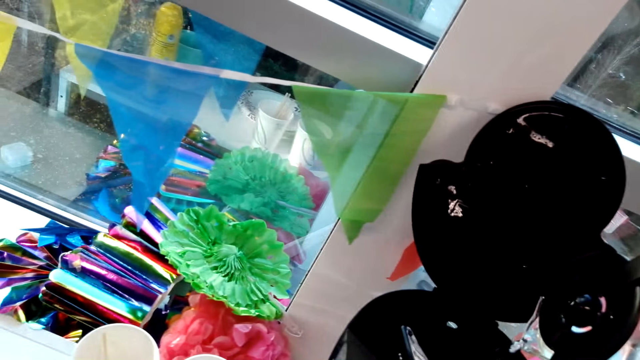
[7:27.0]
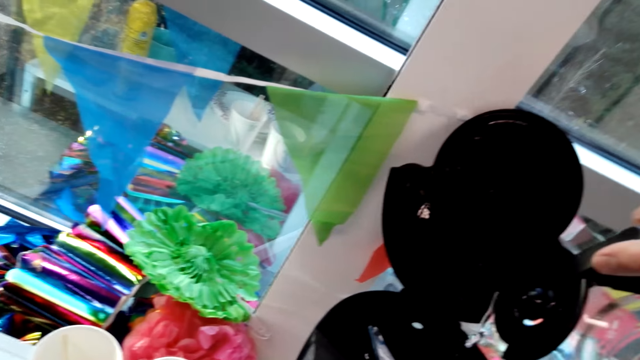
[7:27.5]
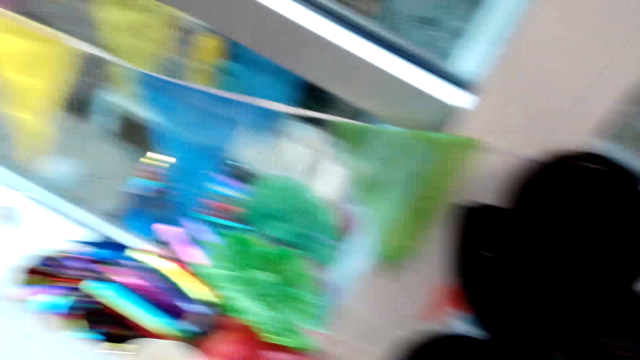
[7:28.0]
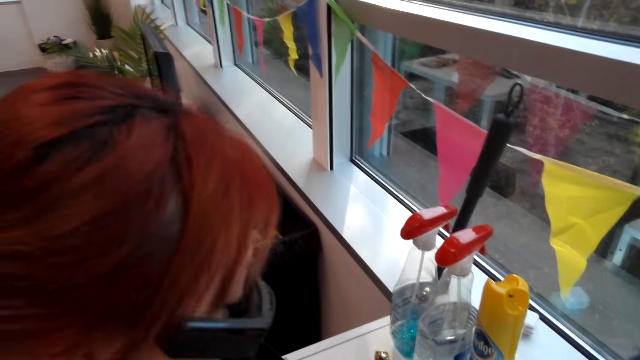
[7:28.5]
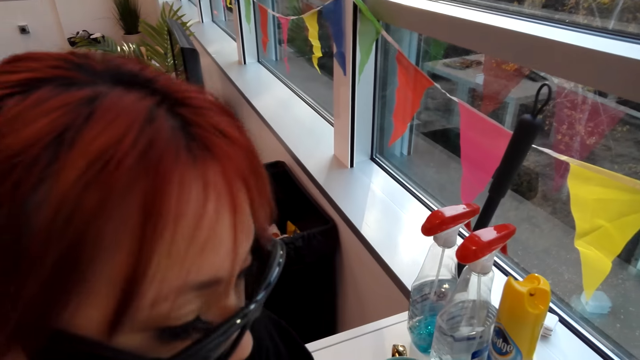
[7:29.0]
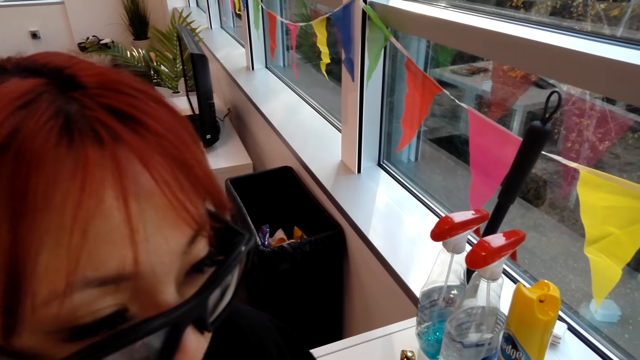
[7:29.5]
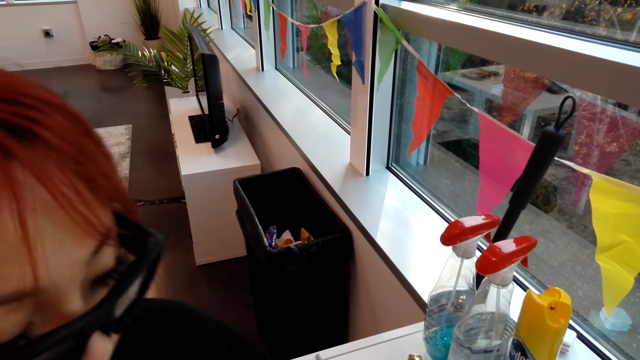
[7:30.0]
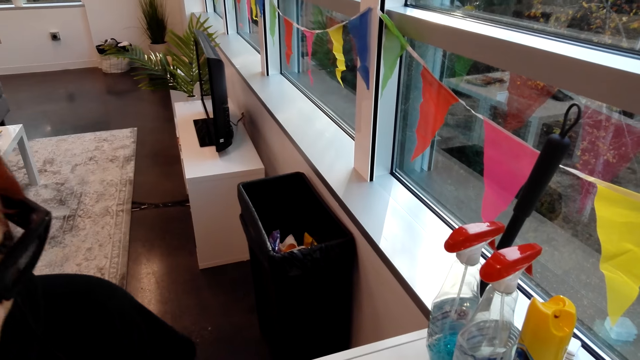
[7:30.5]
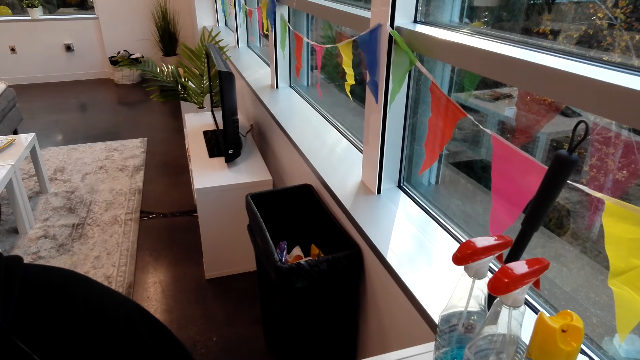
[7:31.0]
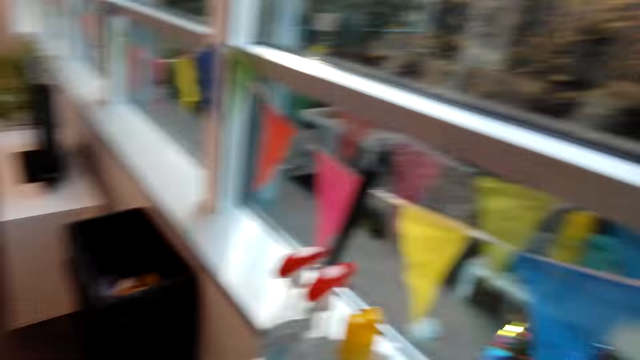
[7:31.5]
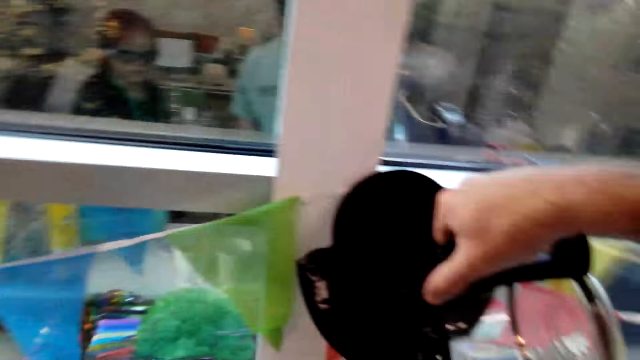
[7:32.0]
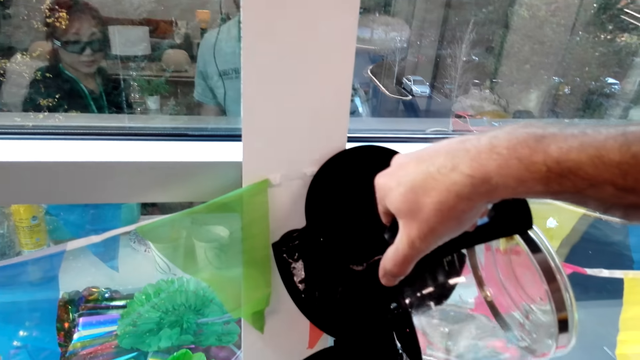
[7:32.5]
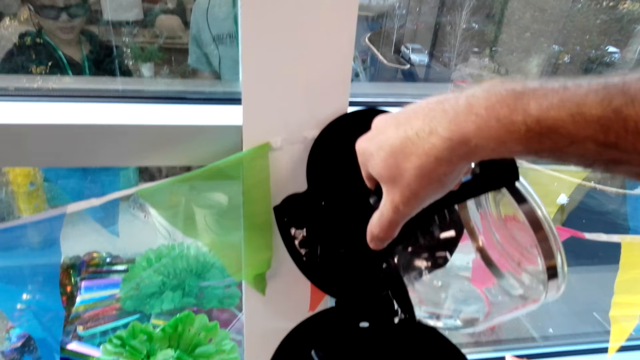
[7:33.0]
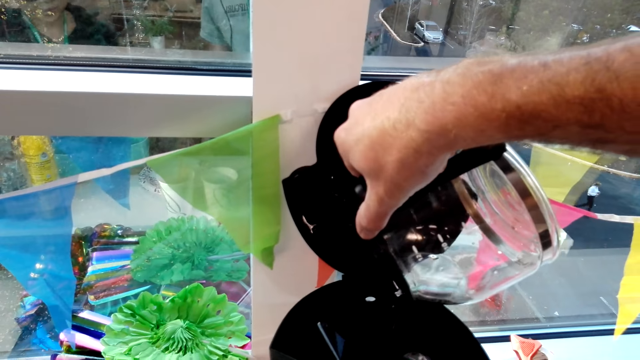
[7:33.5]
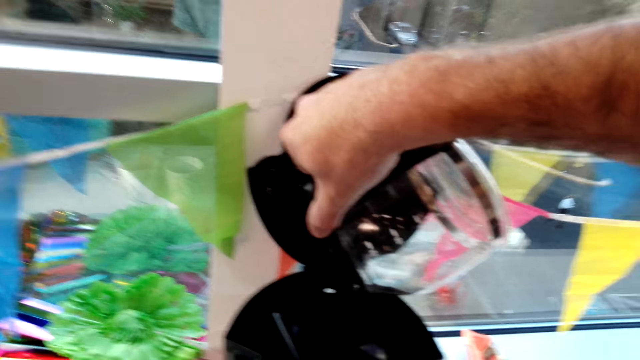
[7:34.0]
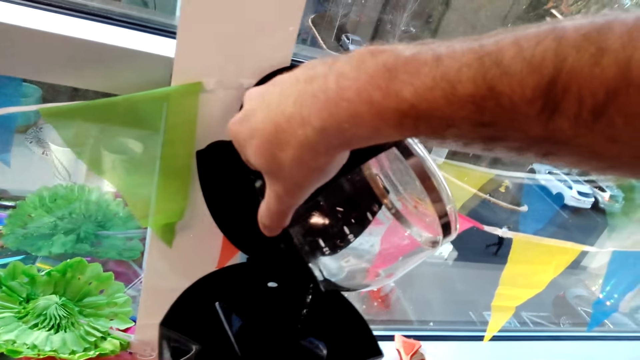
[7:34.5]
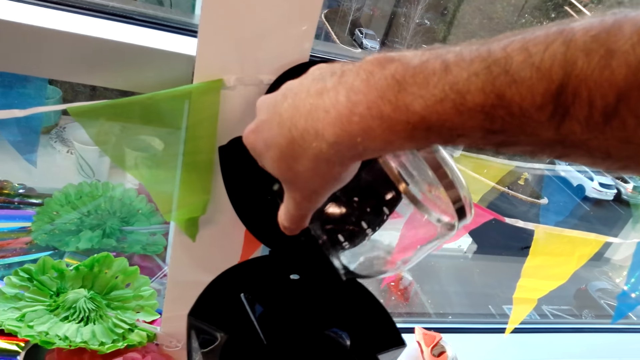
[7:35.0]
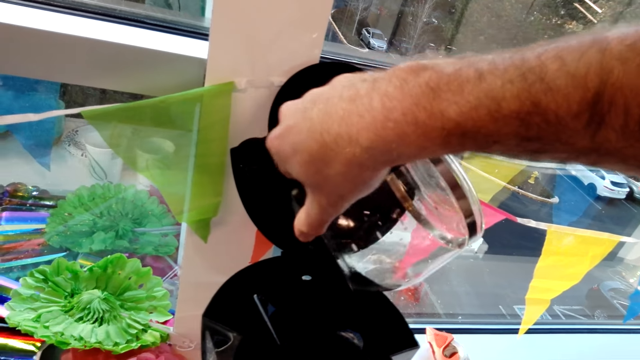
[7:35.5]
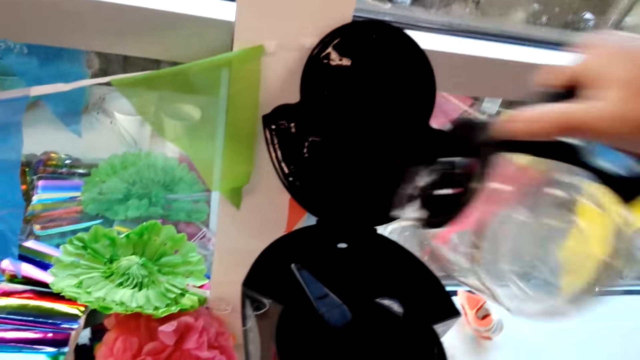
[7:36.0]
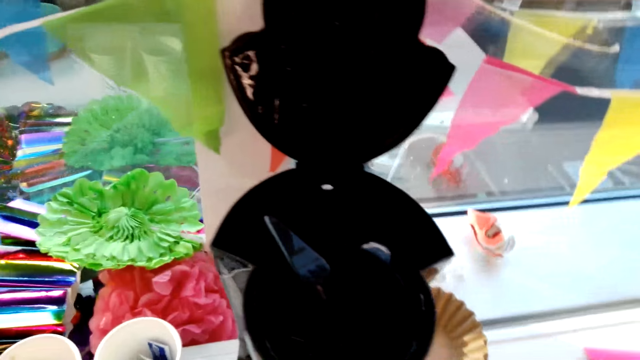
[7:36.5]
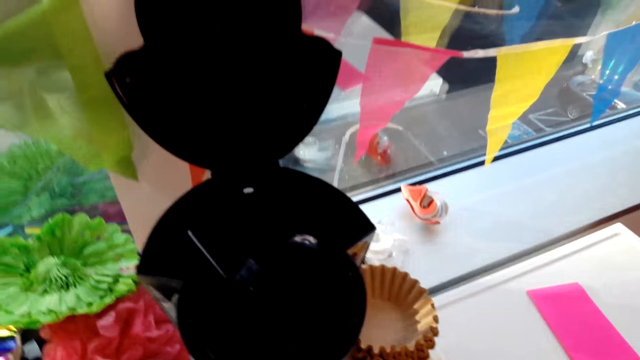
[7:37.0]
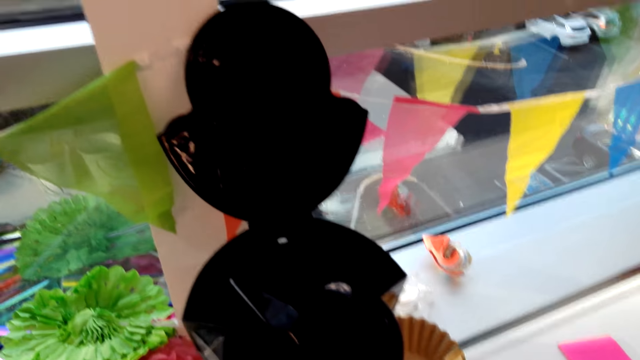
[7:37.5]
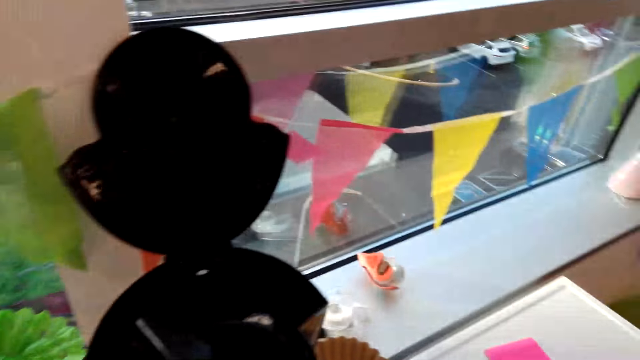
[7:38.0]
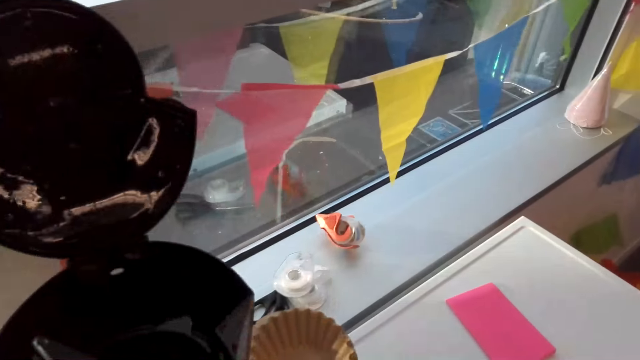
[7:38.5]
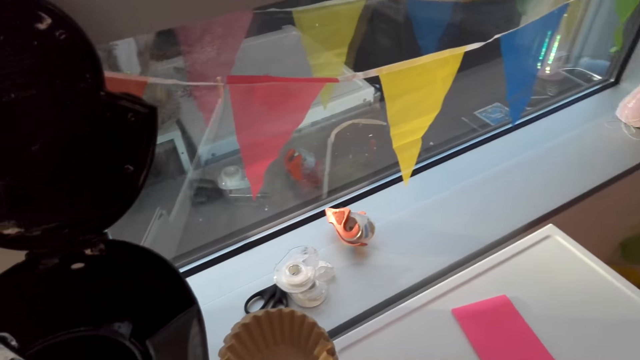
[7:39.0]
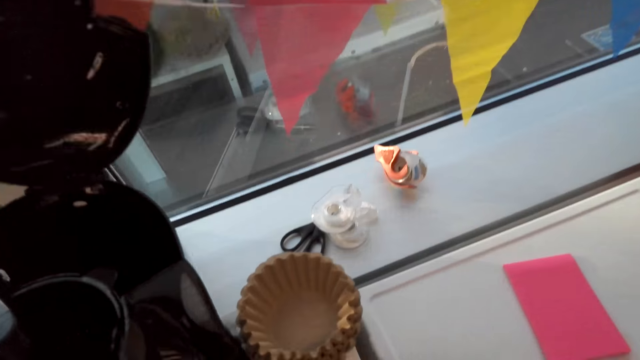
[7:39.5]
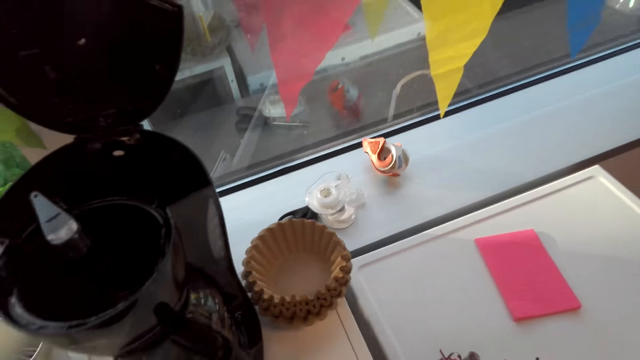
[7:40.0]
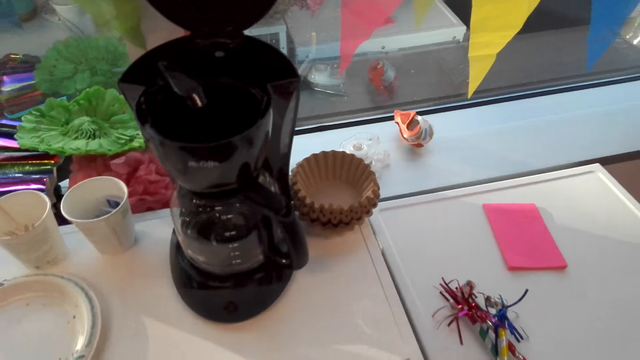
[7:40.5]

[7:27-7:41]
The camera wearer looks at a woman. They look around. They pour water in an electric water heater machine. The woman walks around outside the house on the road. The camera wearer finishes pouring the water. They drop the jug.

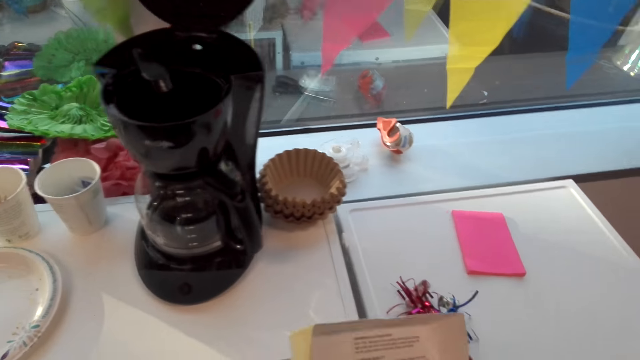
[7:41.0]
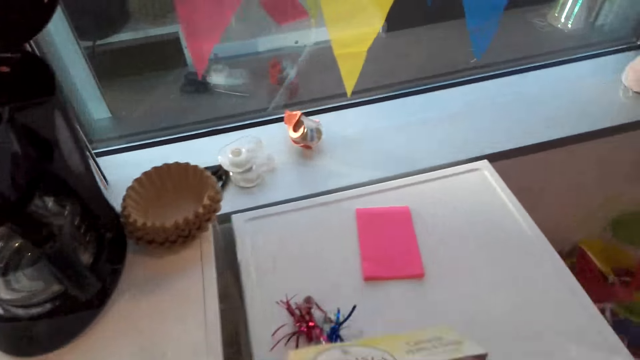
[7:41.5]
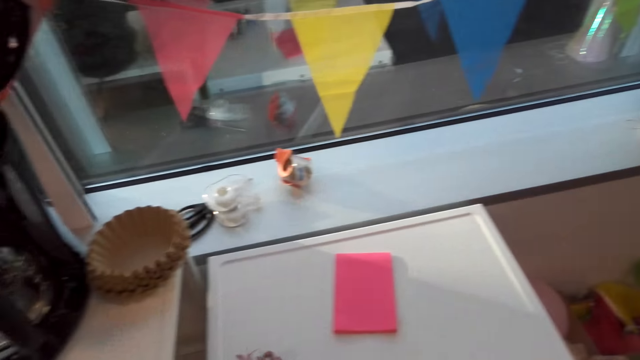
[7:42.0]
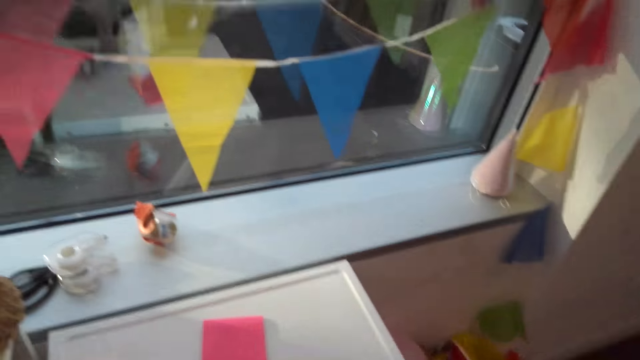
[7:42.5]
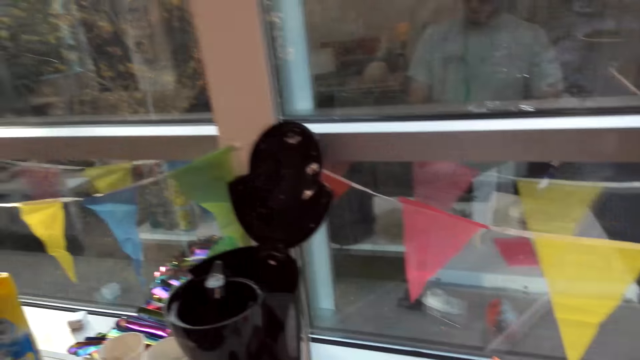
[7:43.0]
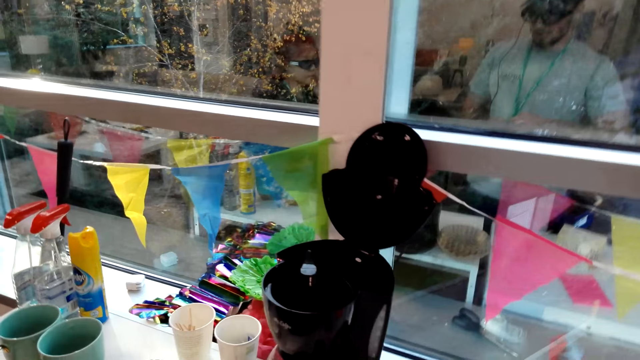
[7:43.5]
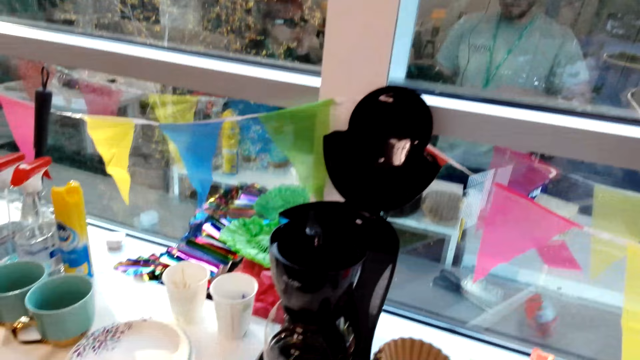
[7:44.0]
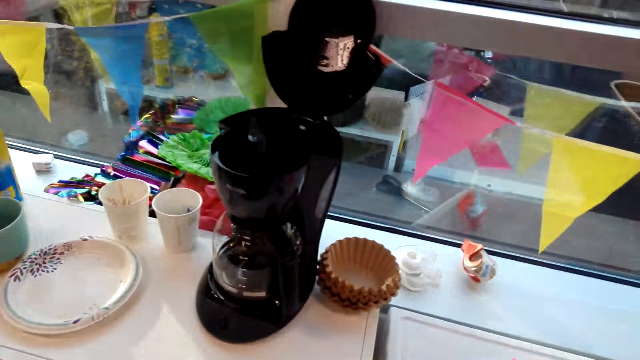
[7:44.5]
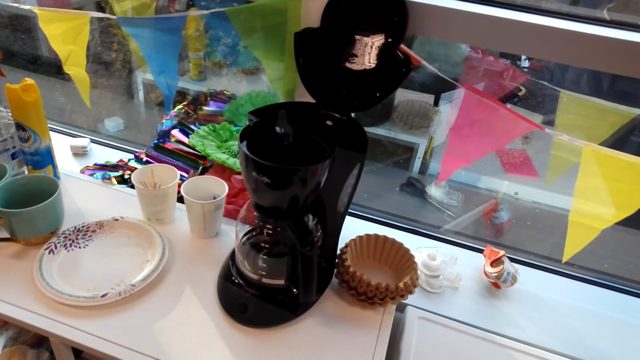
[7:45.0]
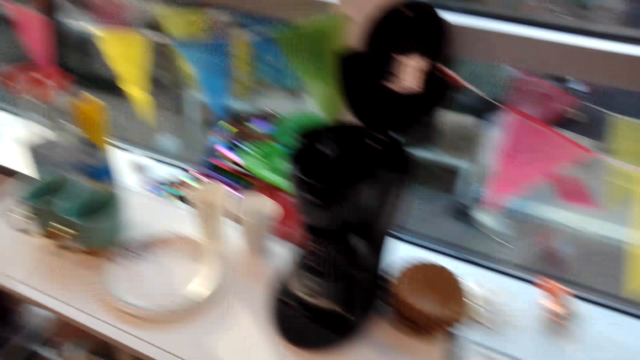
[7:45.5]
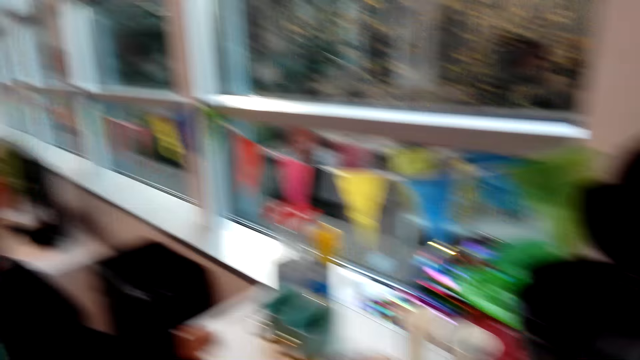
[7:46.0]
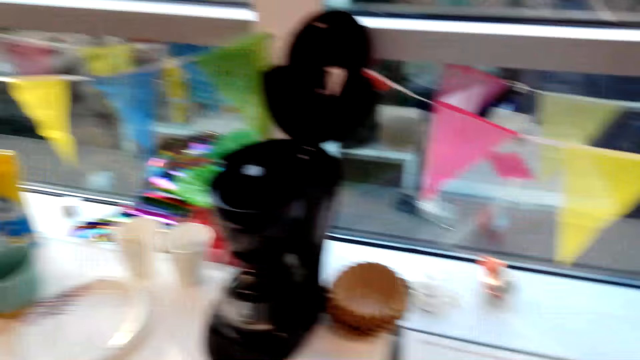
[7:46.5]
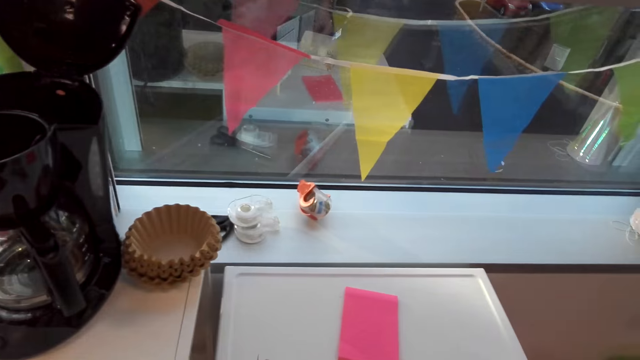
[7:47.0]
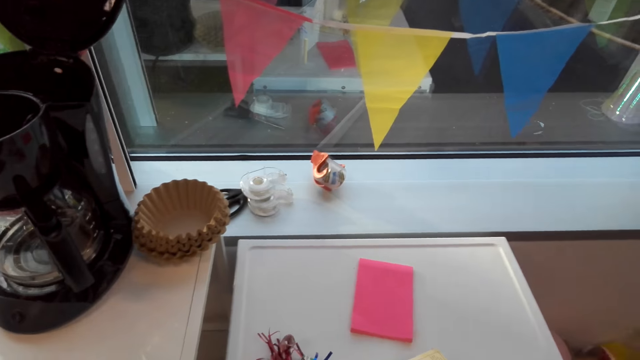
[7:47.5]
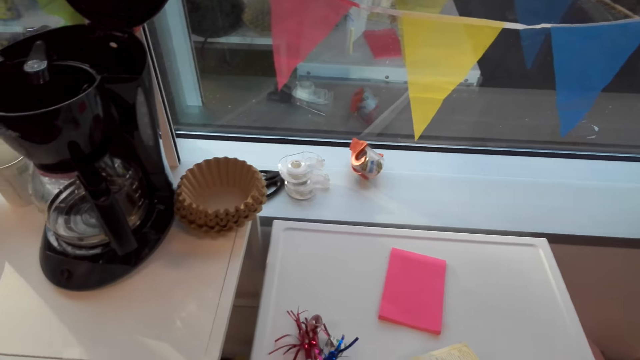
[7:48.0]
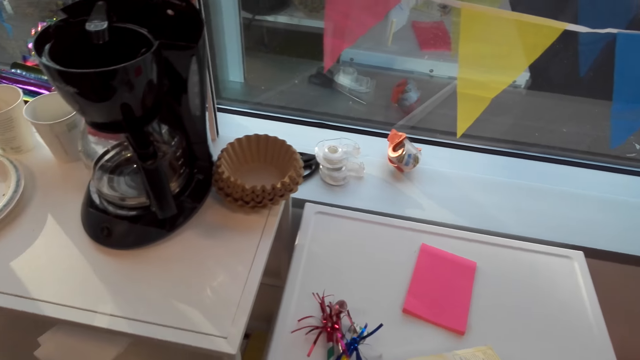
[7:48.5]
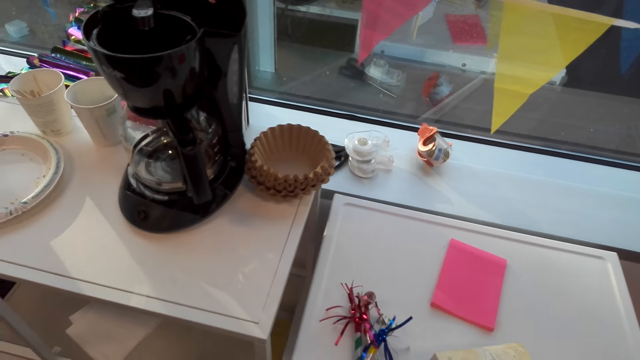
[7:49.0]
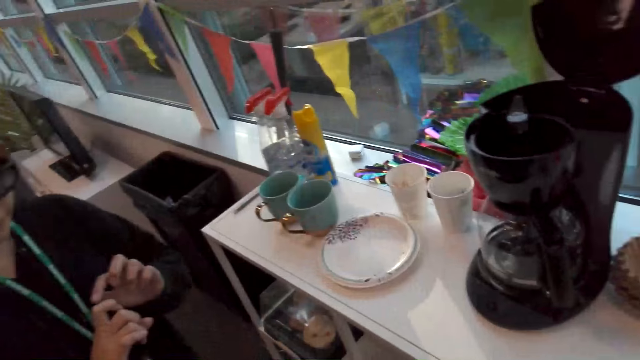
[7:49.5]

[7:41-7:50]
The camera wearer looks around. A woman points the finger.
